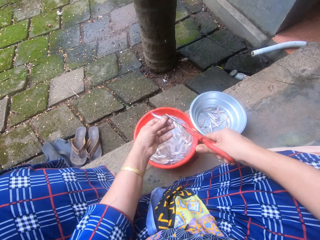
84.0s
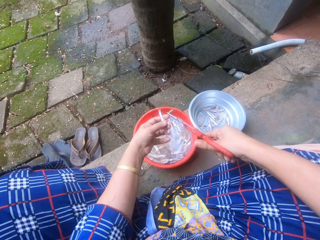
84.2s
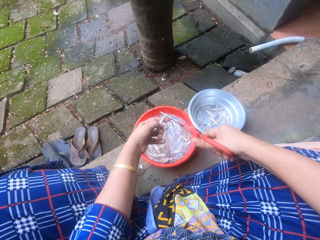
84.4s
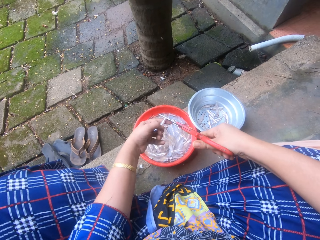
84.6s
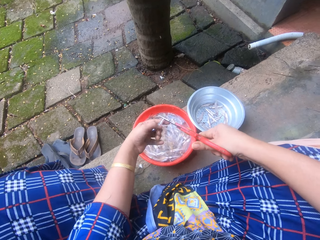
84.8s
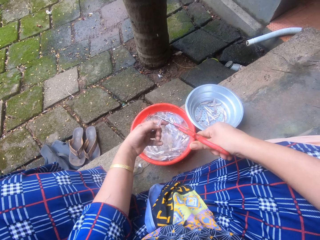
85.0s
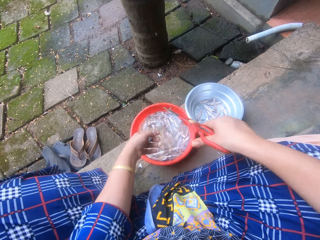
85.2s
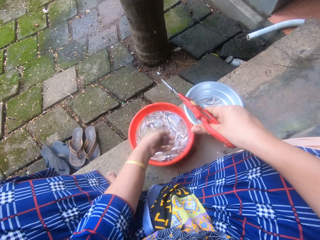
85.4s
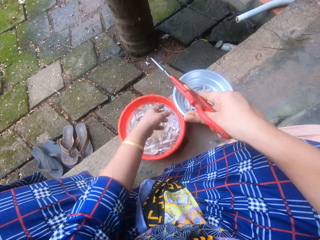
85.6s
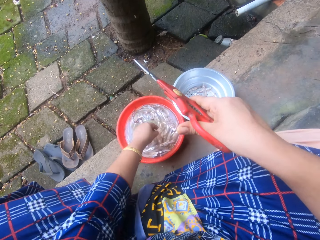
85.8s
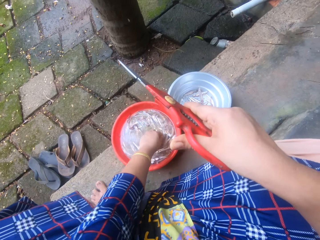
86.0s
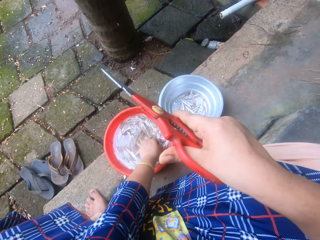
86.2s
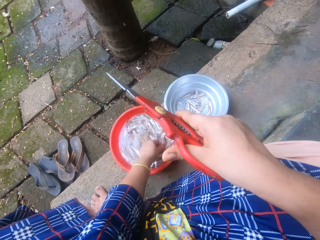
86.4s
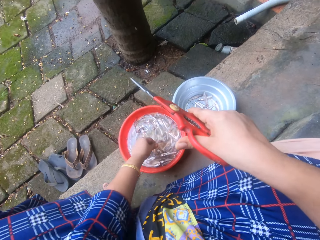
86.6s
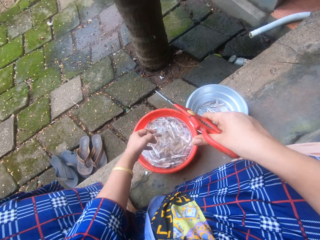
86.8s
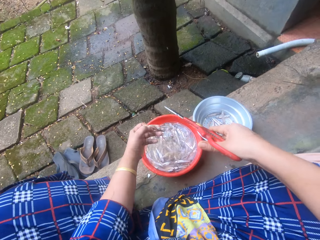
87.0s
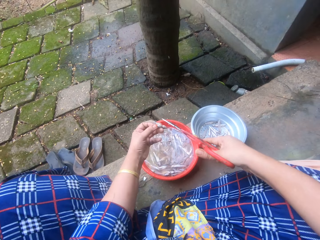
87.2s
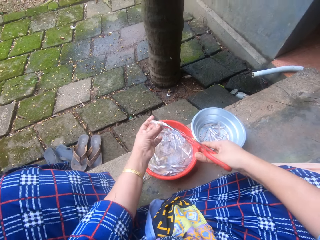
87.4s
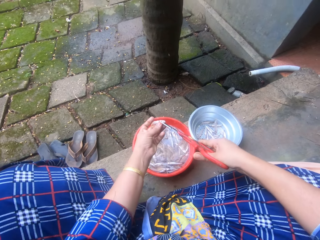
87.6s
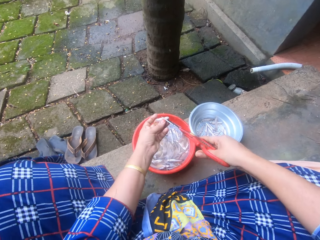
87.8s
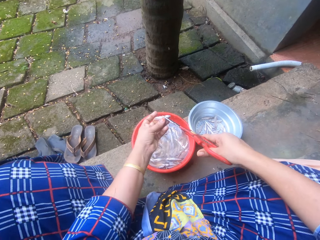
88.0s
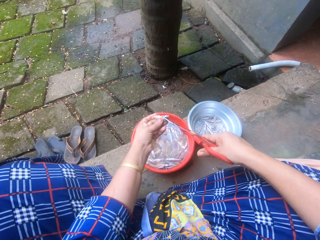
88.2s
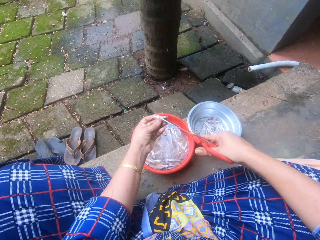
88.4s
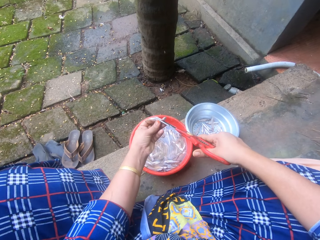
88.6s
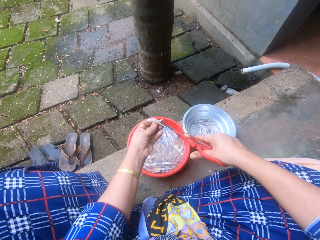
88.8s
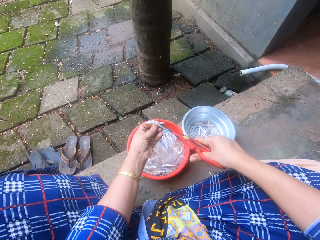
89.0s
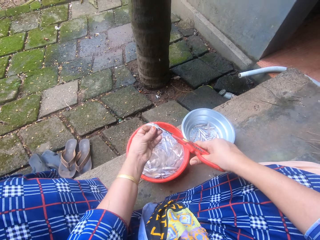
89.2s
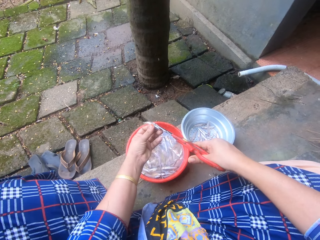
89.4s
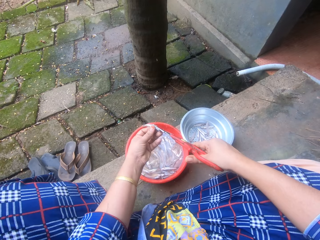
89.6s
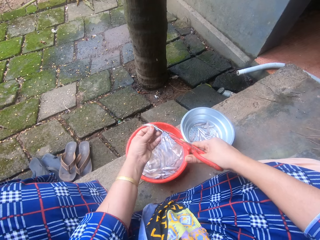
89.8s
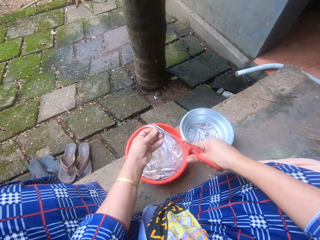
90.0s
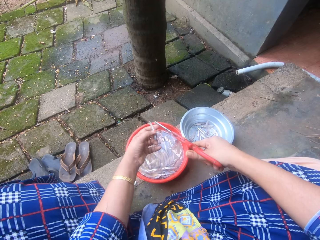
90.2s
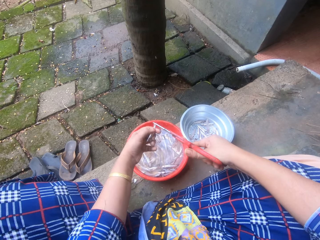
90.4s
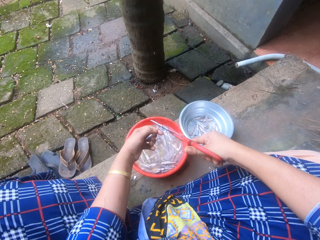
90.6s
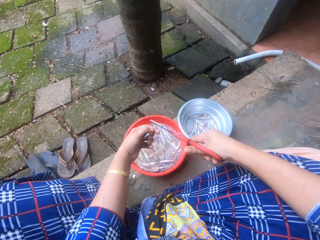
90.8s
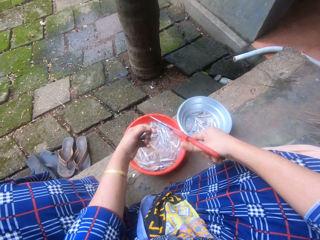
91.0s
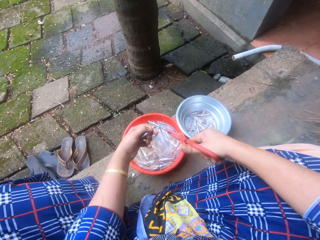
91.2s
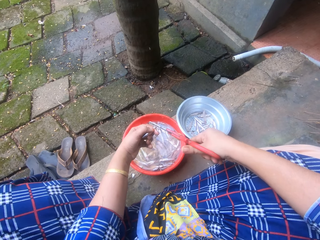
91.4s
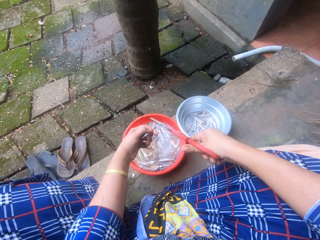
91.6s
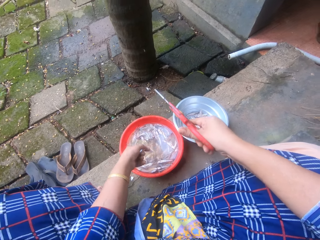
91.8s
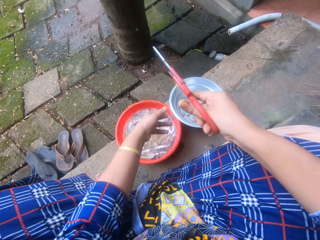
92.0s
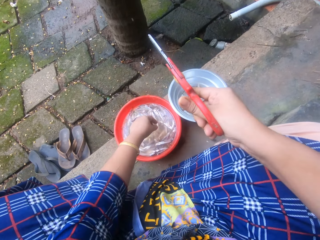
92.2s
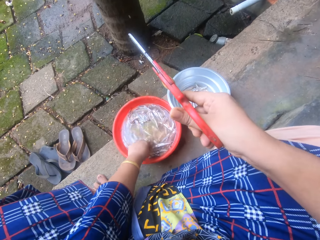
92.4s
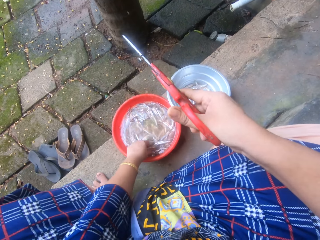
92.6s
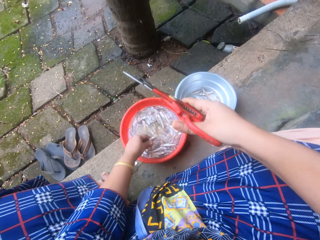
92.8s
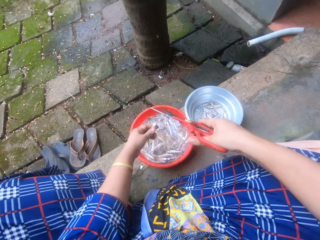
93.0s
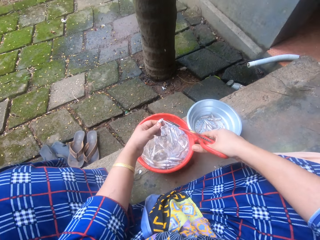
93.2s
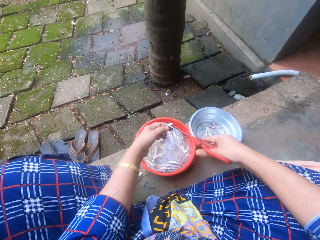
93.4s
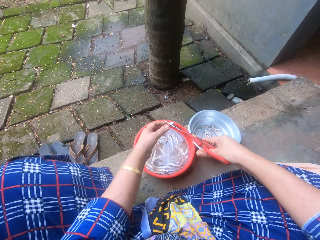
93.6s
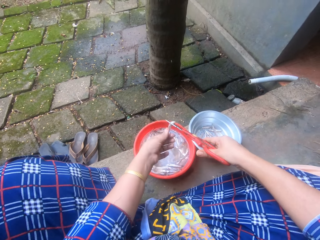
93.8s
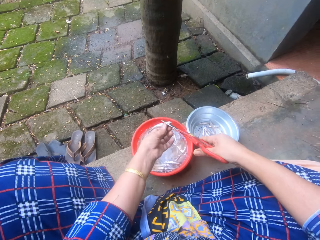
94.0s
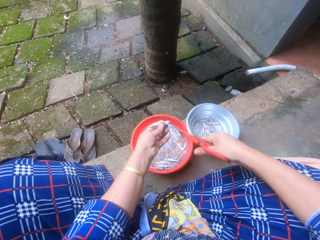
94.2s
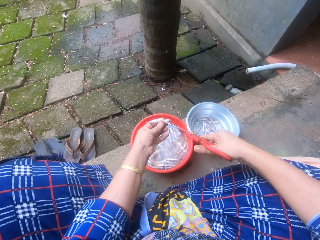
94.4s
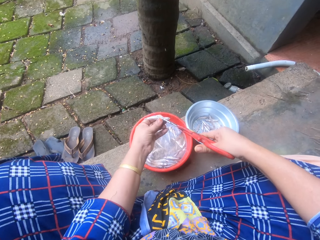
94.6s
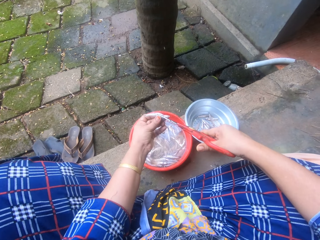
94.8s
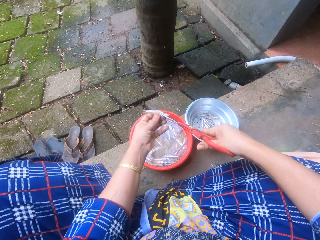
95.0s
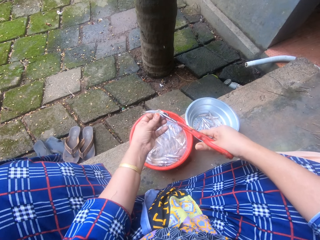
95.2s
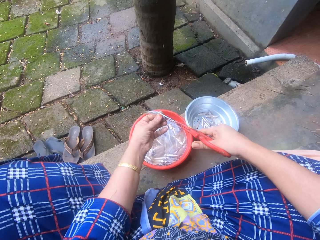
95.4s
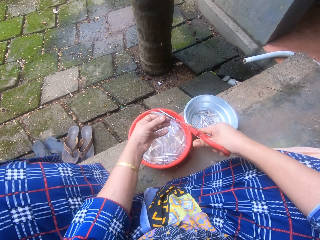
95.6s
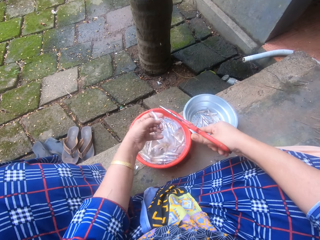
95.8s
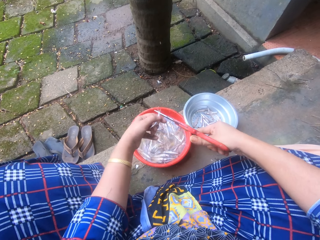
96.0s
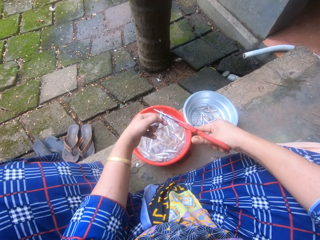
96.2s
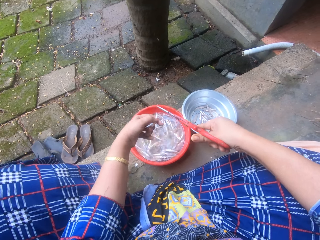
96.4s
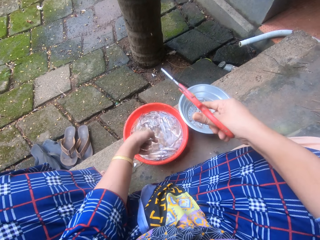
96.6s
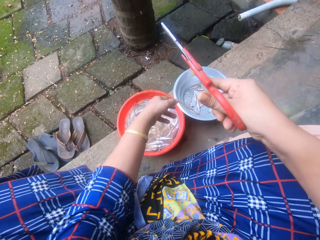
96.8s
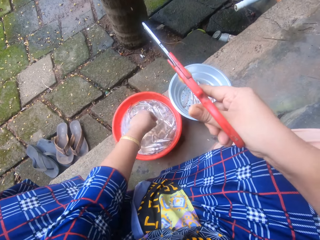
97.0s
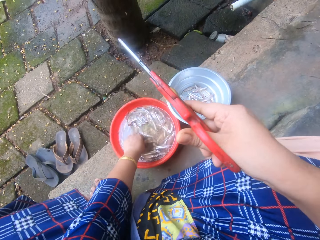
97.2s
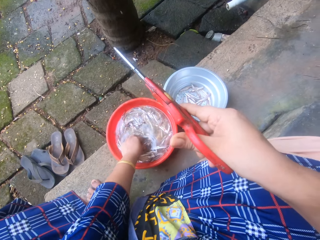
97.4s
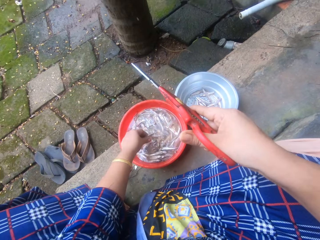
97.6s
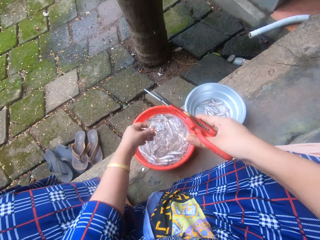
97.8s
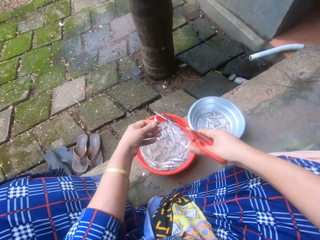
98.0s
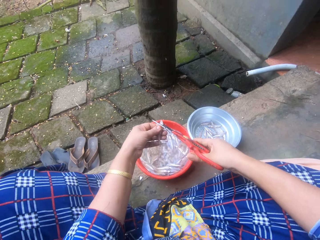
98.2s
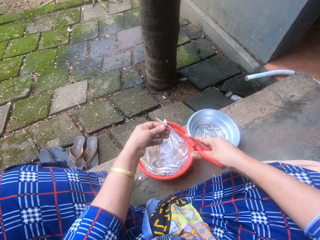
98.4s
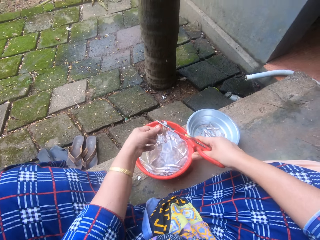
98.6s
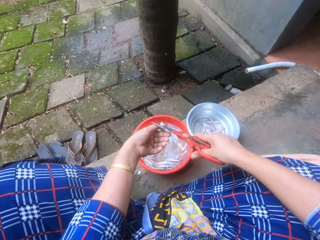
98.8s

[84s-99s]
The camera wearer turns the silver cyprinid fish or sand eel. She cuts the silver cyprinid fish using a pair of scissors. She throws the sand eel into the metal bowl sieve or colander. She swings her hand. She picks a sand eel from the bowl of sand eels with her left hand. She swings her hand. She trims the head and tail of the sand eel with the scissors. She turns the silver cyprinid fish. She cuts the silver cyprinid fish using the pair of scissors. She throws the sand eel into the metal bowl sieve. She swings her hand. She picks a sand eel from the bowl of sand eels with her left hand. She swings her hand. She holds the silver cyprinid fish using the scissors. She swings her hand. She trims the head and tail of the sand eel with the scissors. She holds the silver cyprinid fish. She swings her hand. She cuts the silver cyprinid fish using the pair of scissors. She throws the sand eel into the metal bowl sieve. She swings her hand. She picks a sand eel from the bowl of sand eels with her left hand. She swings her hand. She holds the silver cyprinid fish using the scissors. She swings her hand. She trims the head and tail of the sand eel with the scissors.

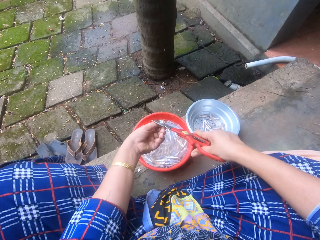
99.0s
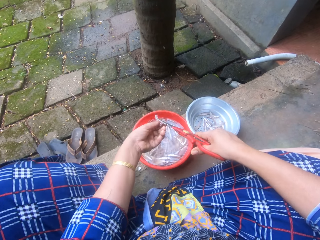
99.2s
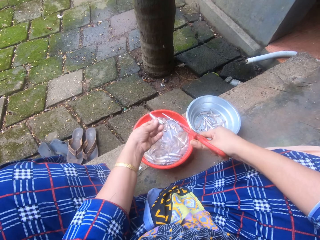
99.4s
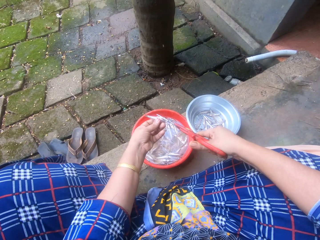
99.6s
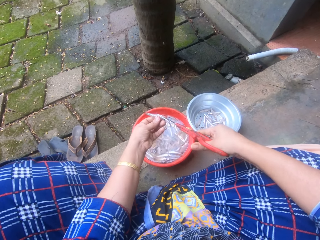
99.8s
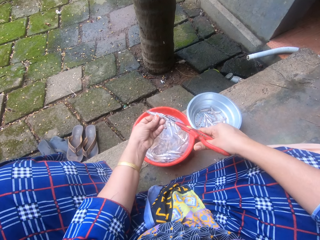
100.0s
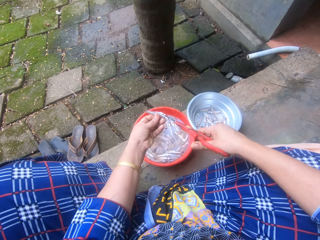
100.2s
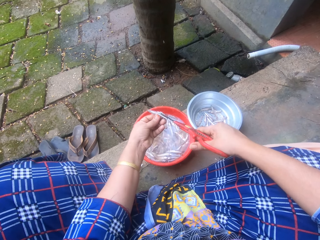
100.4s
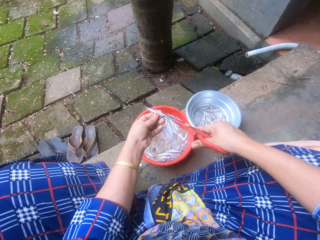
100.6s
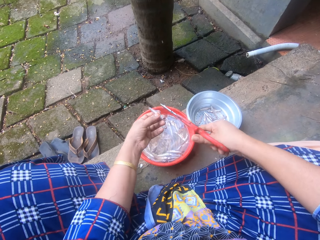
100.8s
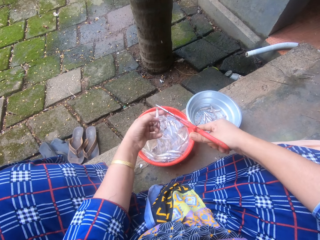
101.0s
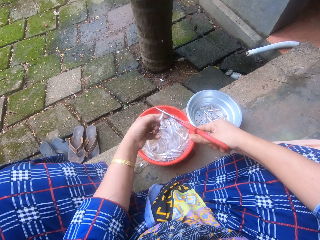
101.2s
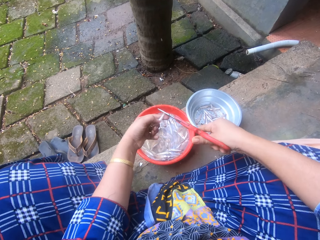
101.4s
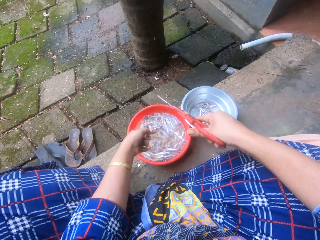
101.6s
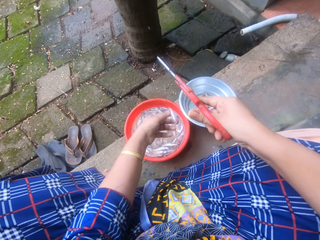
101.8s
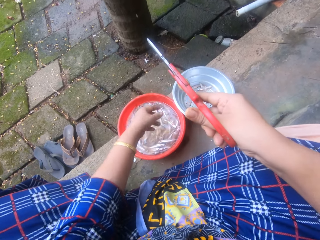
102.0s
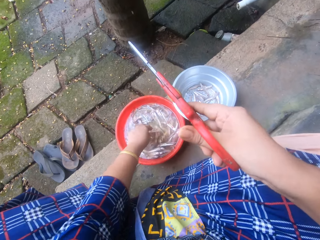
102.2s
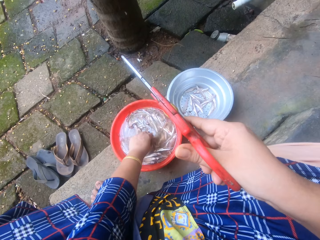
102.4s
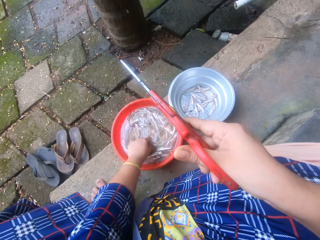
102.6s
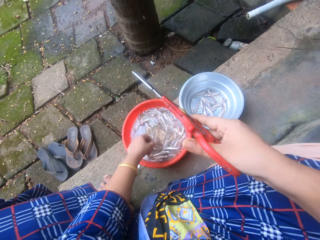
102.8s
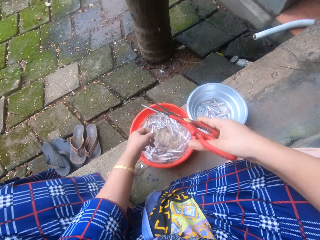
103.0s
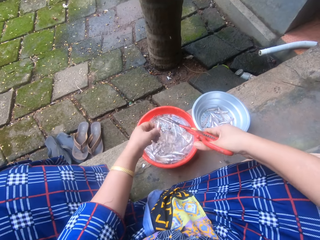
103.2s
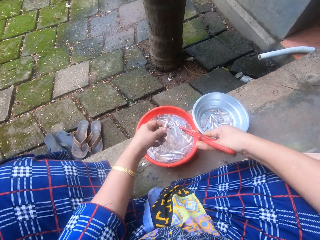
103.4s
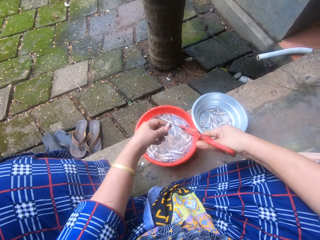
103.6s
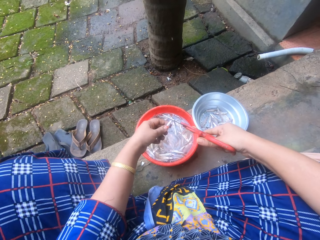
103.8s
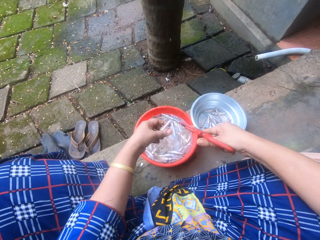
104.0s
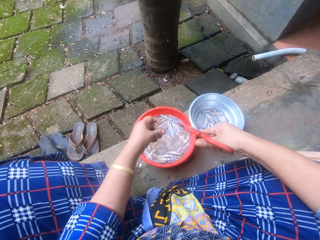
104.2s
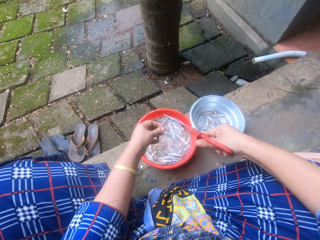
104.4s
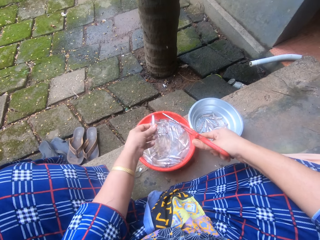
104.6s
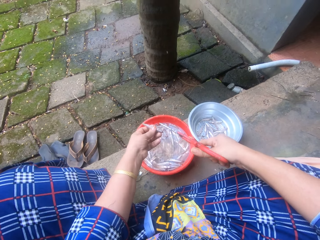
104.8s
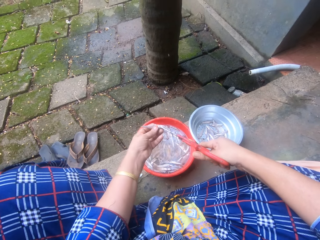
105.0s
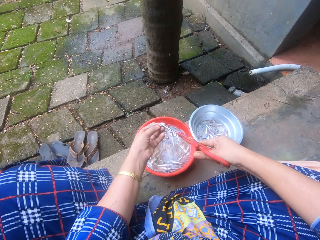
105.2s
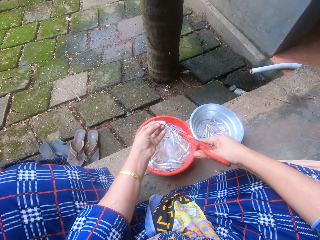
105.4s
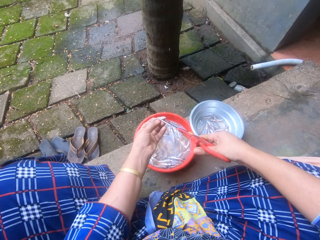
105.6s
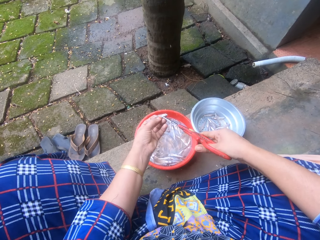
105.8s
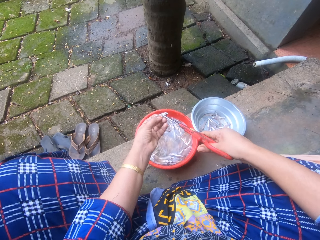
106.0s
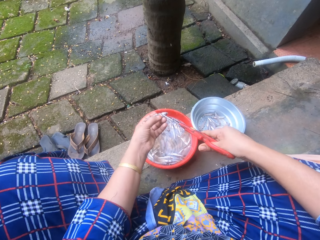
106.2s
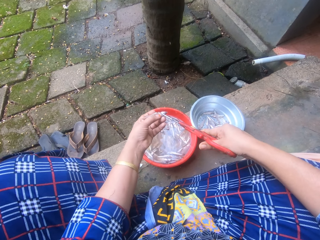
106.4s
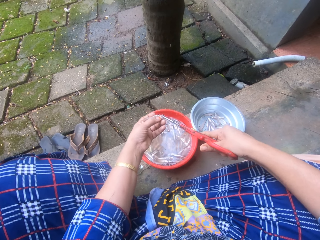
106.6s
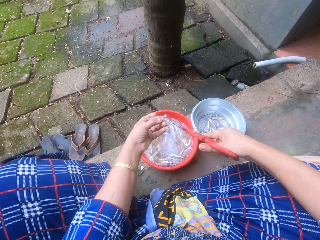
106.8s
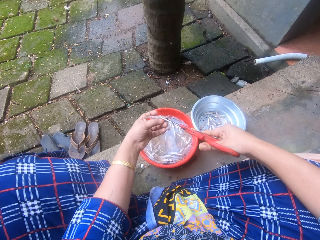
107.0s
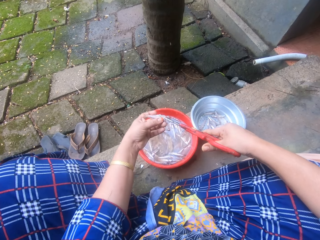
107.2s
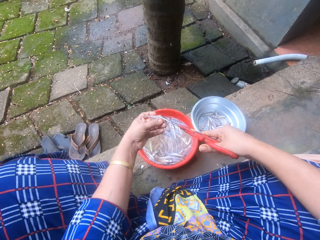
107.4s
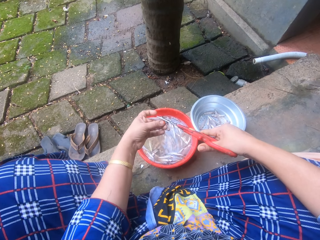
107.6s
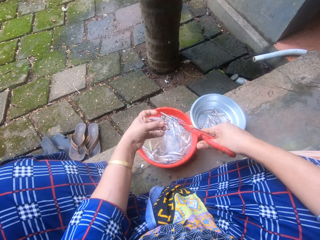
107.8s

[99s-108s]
The camera wearer holds the silver cyprinid fish or sand eel. She swings her hand. She cuts the silver cyprinid fish using a pair of scissors. She turns the silver cyprinid fish. She cuts the silver cyprinid fish using the pair of scissors. She throws the sand eel into the metal bowl sieve. She swings her hand. She picks a sand eel from the bowl of sand eels with her left hand. She swings her hand. She holds the silver cyprinid fish using the scissors. She trims the head of the sand eel with the scissors in her right hand. She swings her hand. She turns the silver cyprinid fish.
